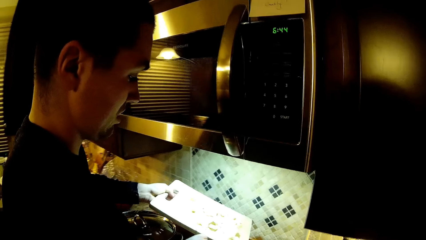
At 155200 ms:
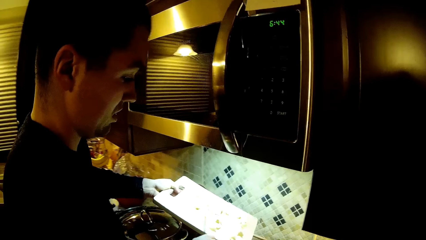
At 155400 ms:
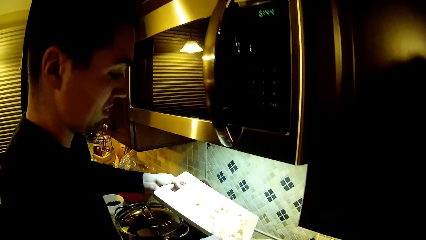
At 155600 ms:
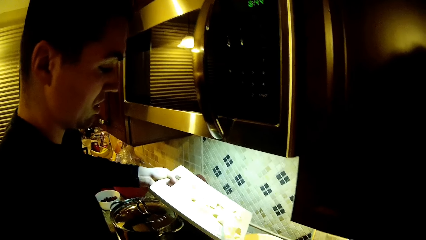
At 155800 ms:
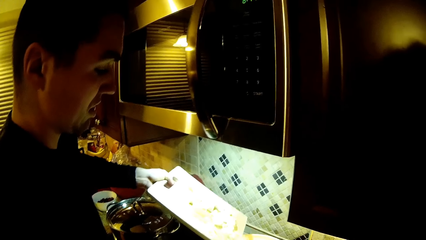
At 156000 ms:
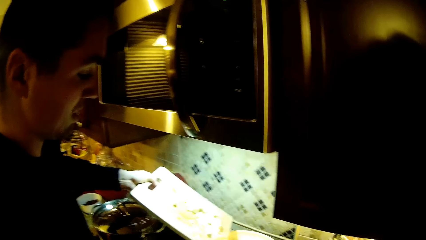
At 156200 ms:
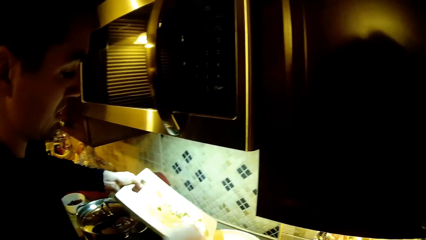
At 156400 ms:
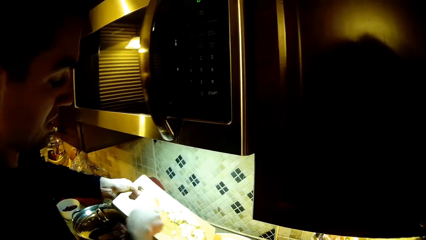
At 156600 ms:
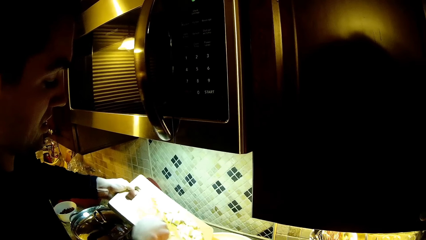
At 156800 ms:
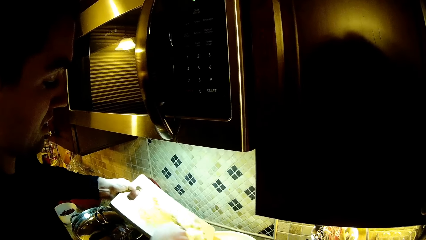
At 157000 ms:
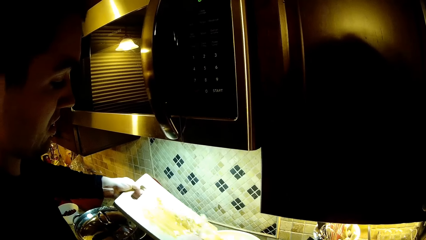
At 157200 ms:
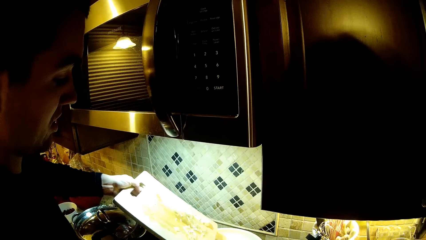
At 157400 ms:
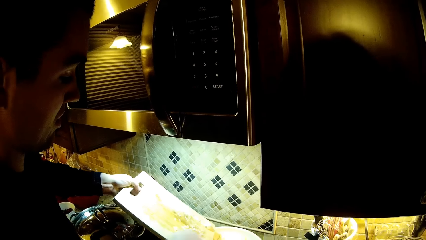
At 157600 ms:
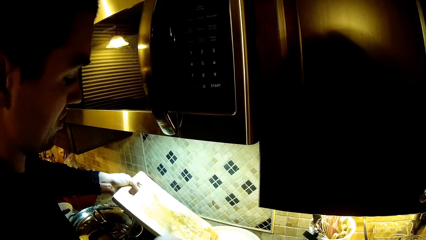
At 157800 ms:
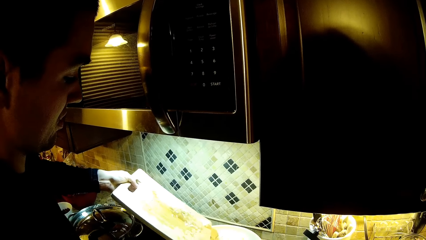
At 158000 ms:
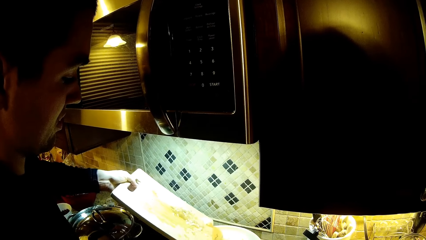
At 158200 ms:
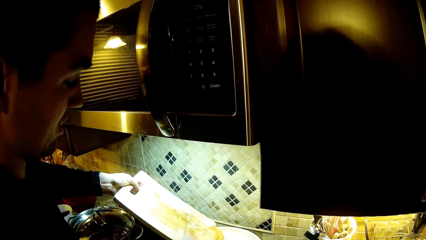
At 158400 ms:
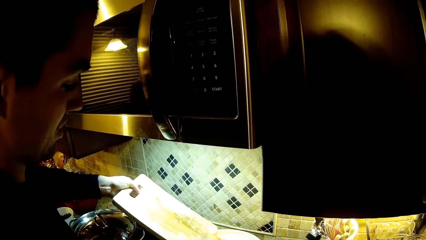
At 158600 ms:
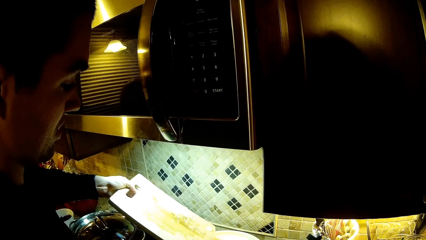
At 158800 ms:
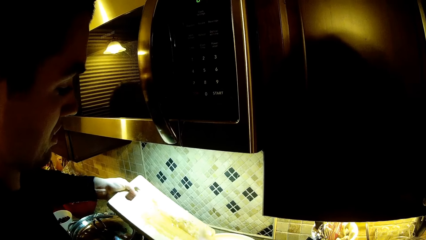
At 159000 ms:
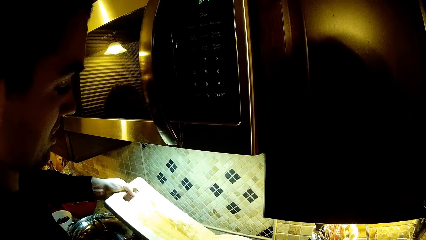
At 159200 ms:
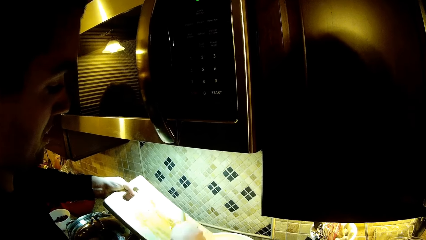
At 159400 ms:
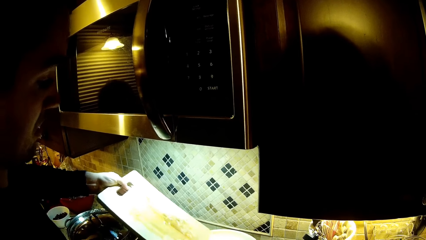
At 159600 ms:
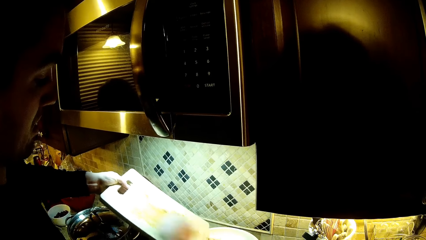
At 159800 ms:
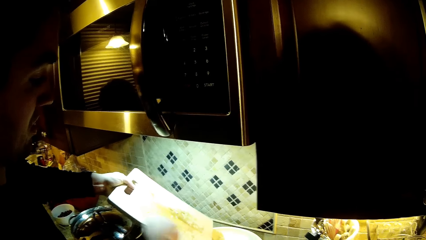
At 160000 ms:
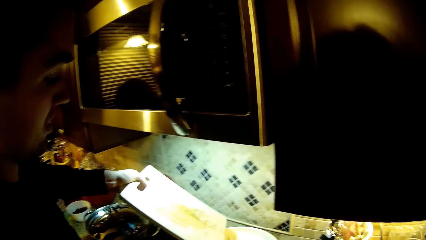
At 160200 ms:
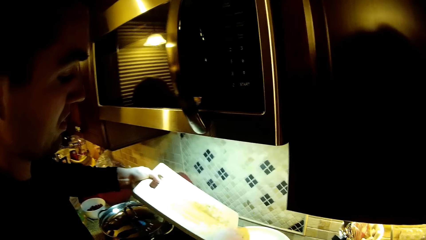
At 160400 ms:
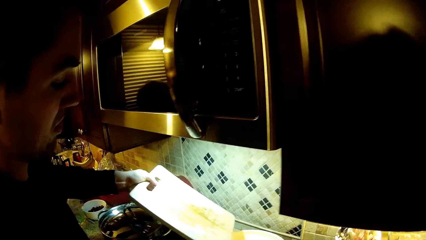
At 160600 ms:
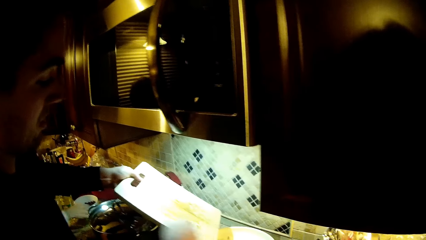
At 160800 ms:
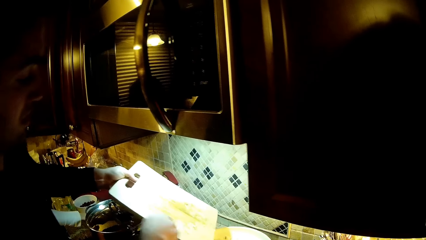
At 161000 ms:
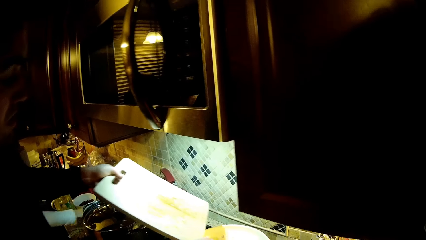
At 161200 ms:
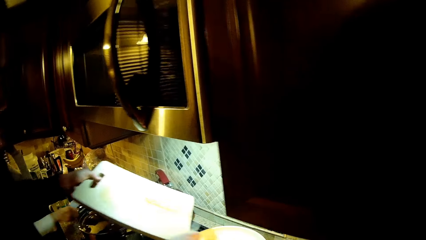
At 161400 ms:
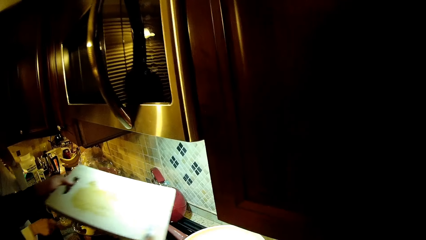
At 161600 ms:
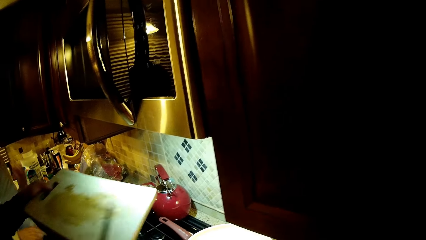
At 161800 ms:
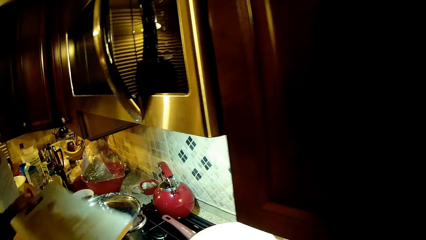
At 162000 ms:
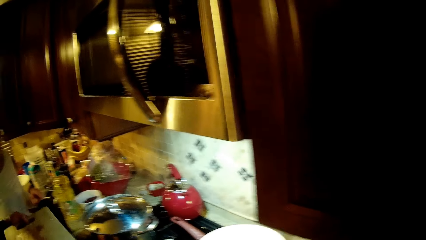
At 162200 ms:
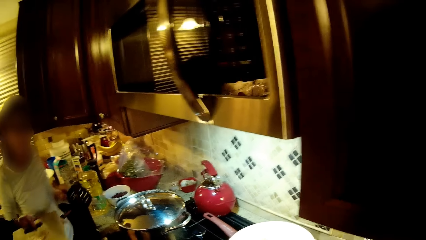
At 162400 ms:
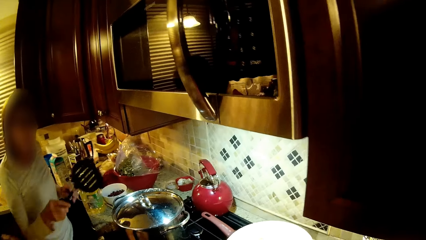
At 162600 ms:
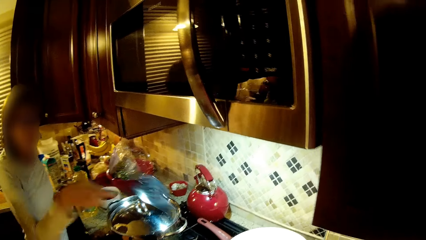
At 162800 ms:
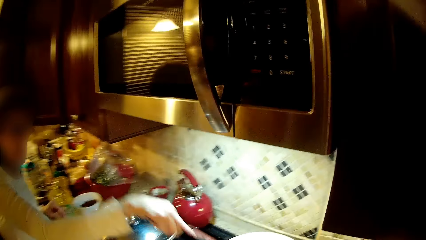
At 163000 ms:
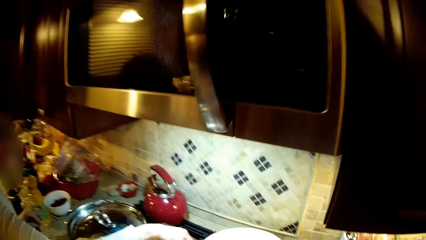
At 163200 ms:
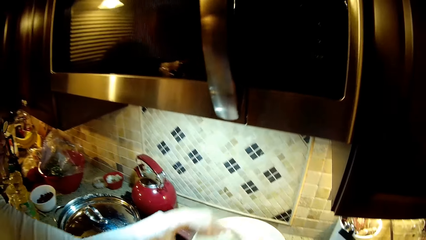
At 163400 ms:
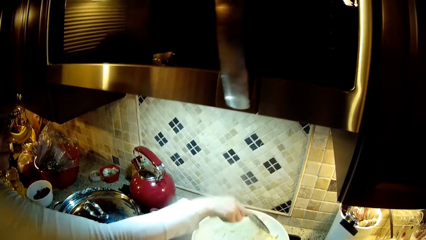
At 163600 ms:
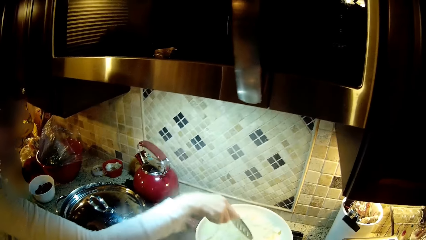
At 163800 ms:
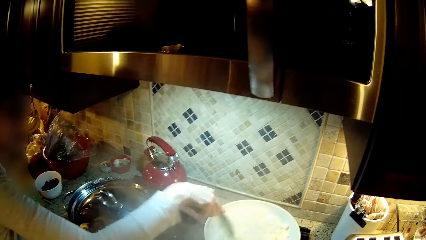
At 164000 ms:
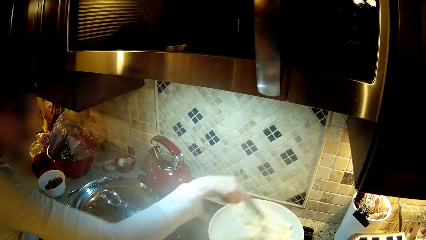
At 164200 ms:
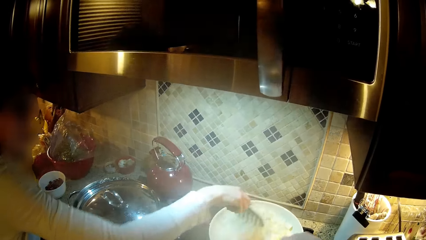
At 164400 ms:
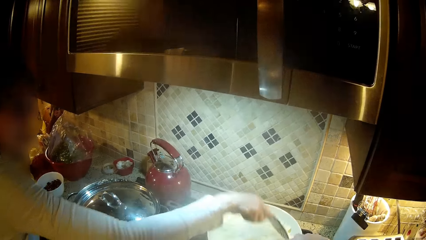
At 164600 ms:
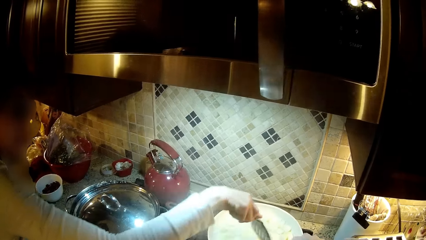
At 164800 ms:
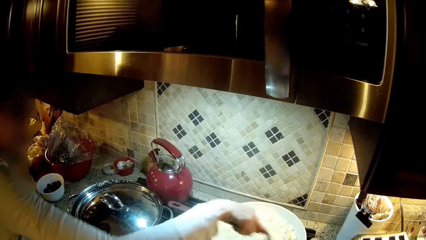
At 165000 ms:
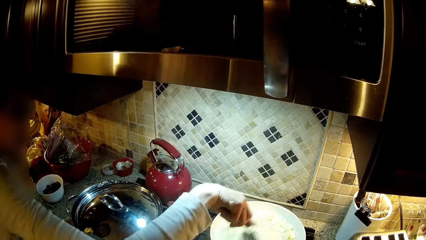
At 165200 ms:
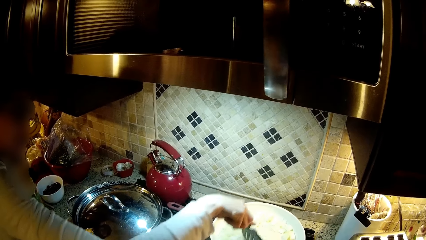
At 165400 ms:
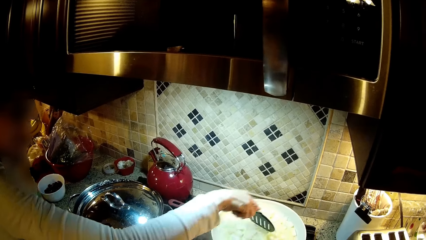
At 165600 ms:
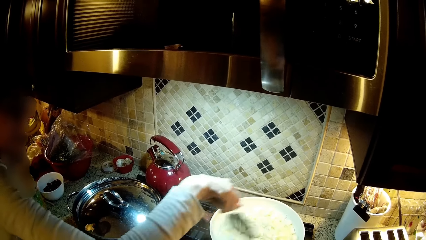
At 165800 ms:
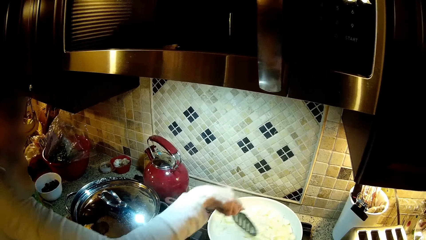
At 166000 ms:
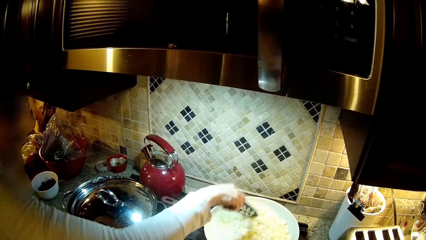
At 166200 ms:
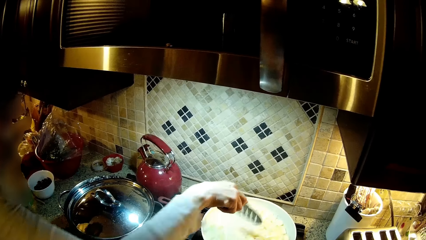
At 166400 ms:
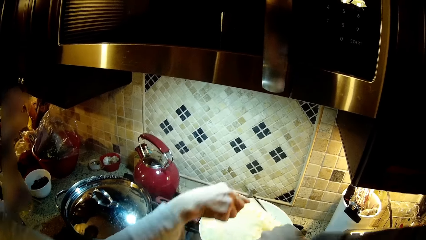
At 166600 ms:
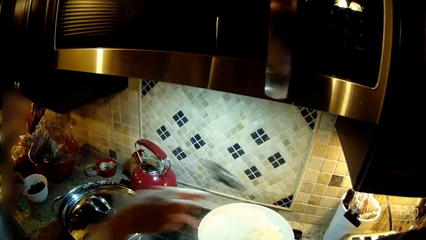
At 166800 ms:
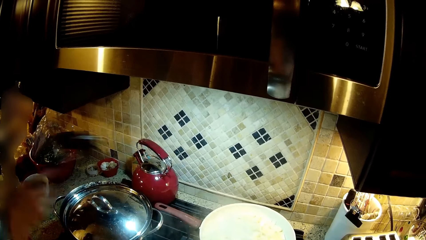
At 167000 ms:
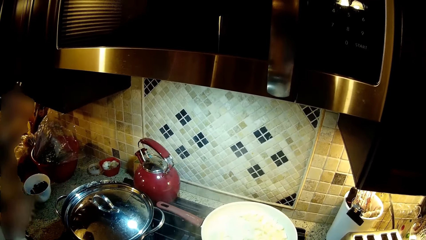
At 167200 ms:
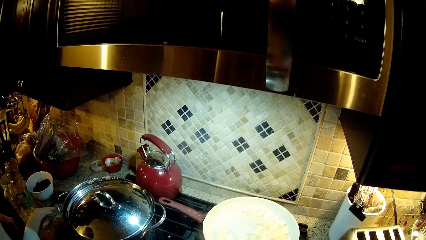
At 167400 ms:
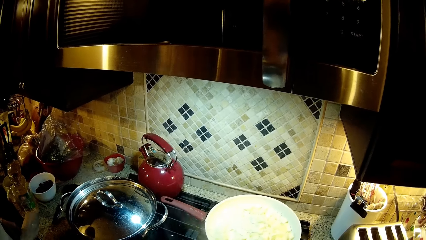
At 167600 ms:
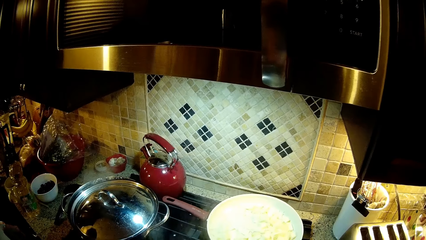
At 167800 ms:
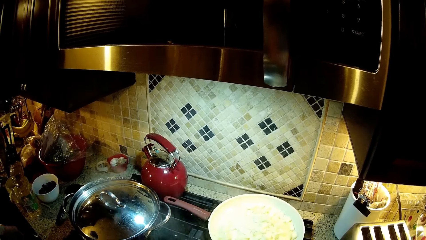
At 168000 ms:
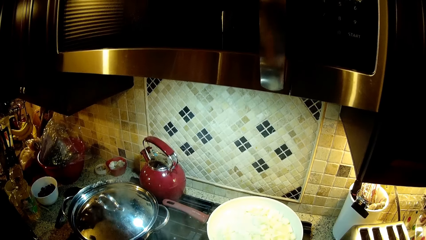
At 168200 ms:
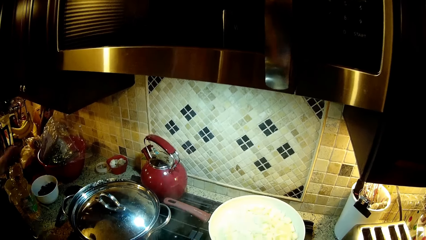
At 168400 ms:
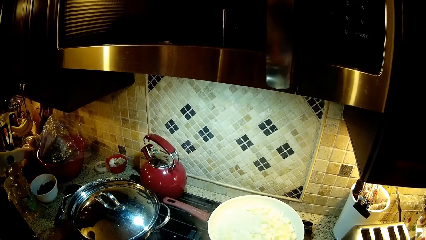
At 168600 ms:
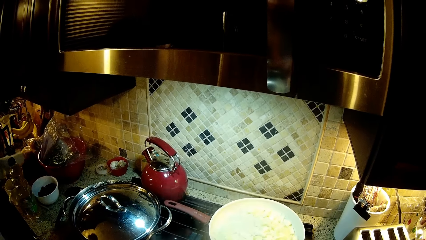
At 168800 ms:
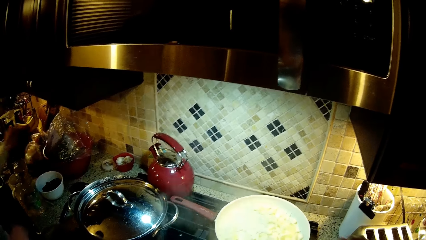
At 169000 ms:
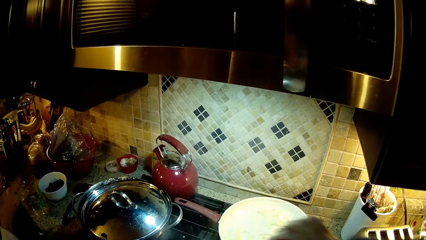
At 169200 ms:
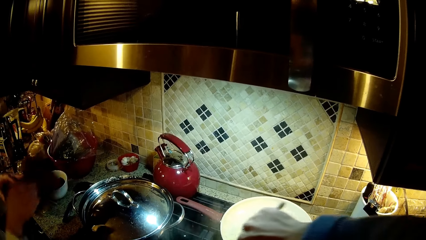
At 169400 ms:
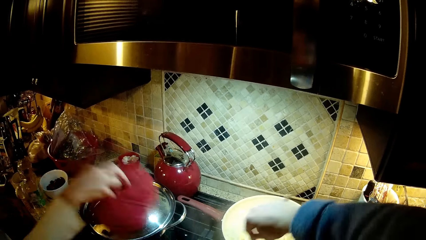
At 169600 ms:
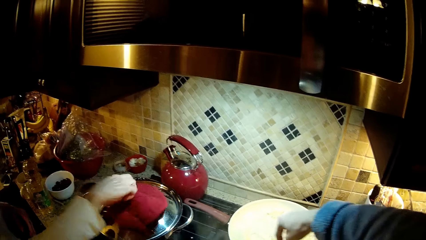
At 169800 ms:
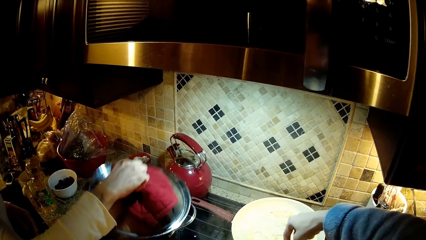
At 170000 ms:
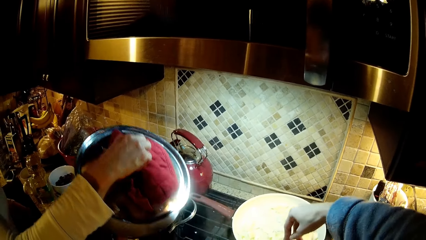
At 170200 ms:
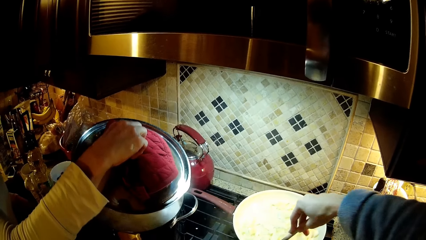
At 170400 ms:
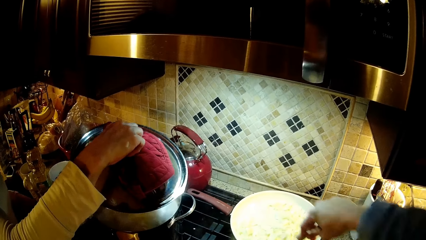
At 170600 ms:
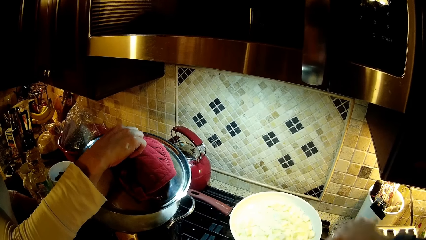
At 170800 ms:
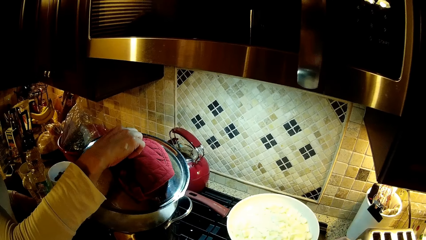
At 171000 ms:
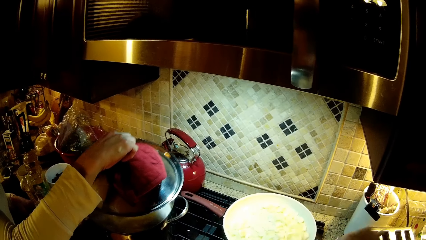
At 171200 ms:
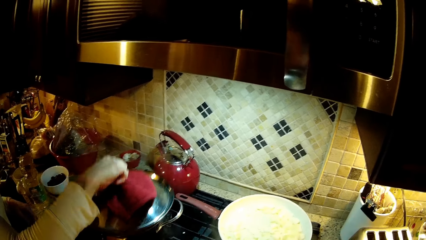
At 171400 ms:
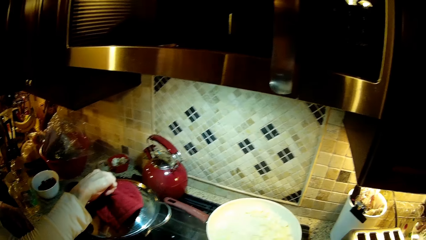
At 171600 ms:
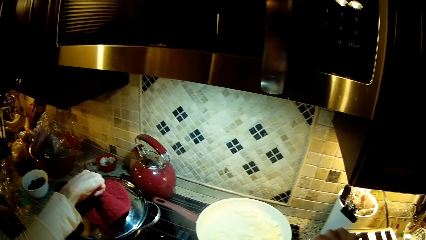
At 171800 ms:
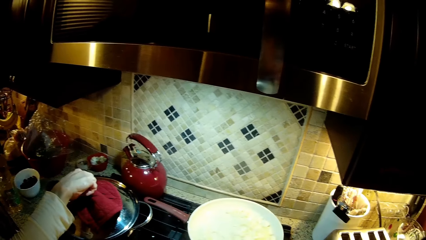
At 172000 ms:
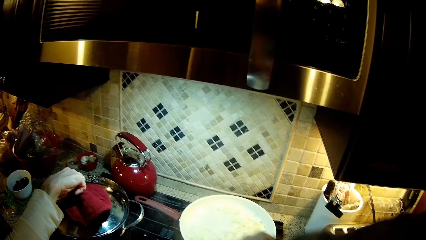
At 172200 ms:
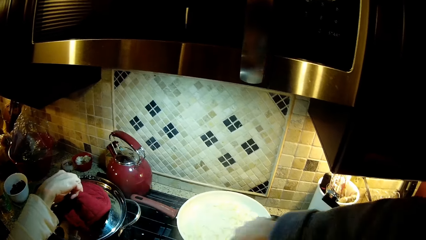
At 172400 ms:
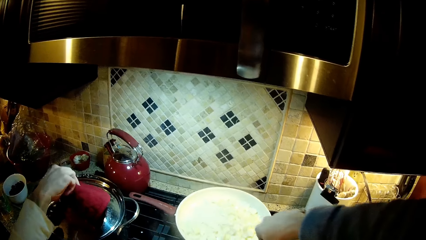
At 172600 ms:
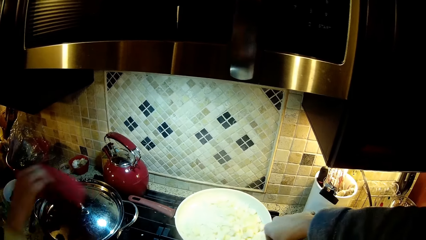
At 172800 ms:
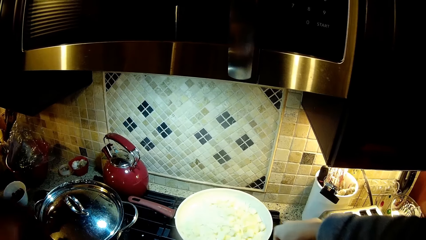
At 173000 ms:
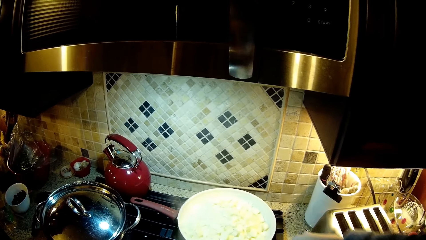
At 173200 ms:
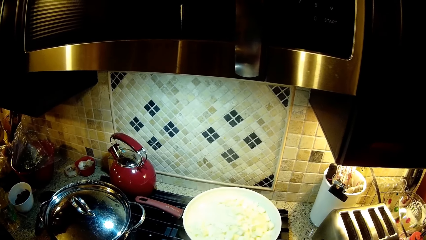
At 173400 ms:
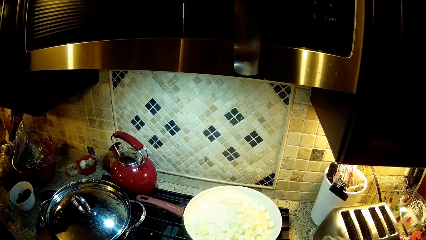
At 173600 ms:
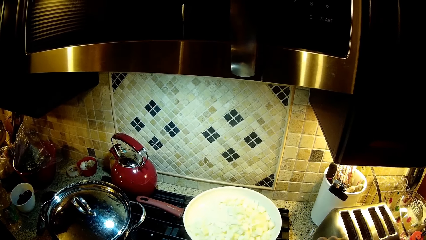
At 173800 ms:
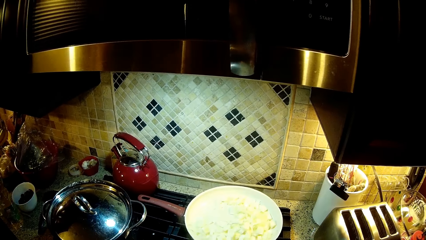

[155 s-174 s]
A man holds the cutting board. The man puts the pieces of onions in the cooking pan. A woman holds the spoon and stirs the food. The woman puts the serving spoon on the counter, picks up a towel and opens the cooking pot. The camera wearer stirs the food. The woman holds the lid, removes the lid and closes the cooking pot.
